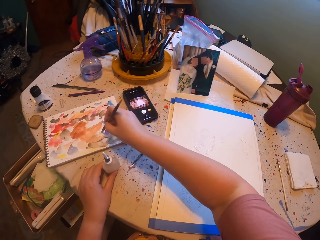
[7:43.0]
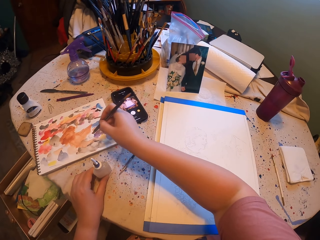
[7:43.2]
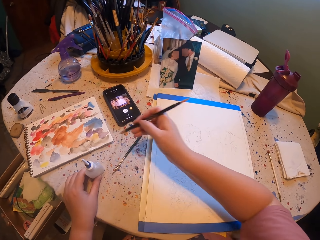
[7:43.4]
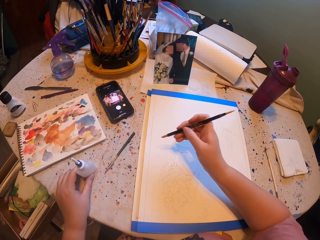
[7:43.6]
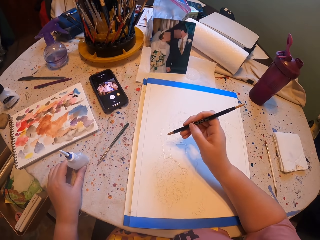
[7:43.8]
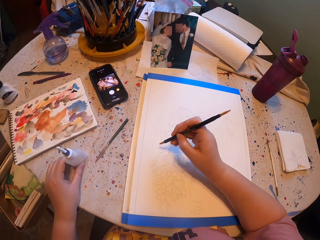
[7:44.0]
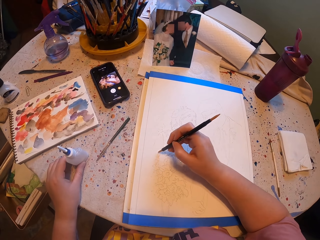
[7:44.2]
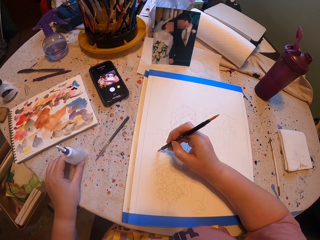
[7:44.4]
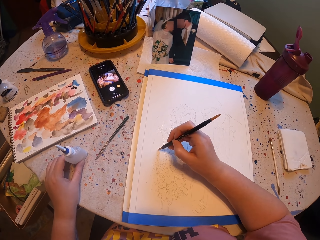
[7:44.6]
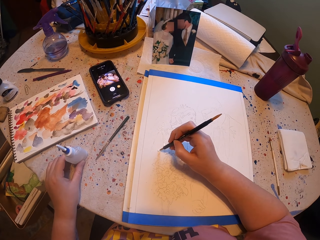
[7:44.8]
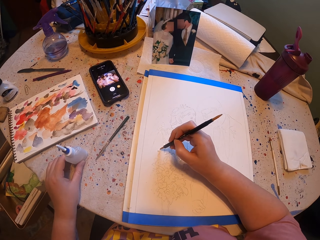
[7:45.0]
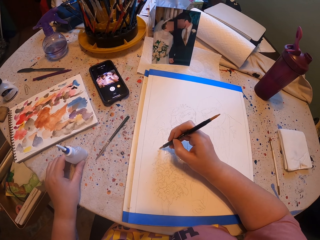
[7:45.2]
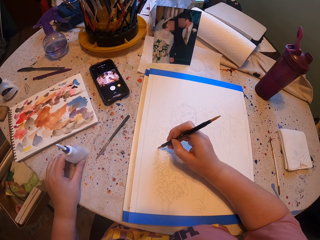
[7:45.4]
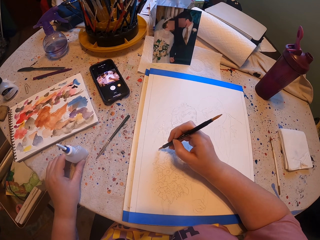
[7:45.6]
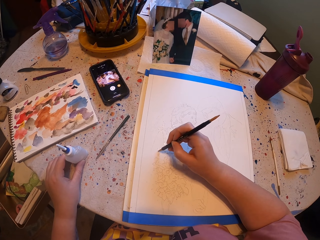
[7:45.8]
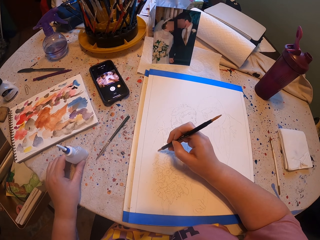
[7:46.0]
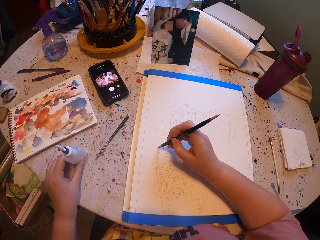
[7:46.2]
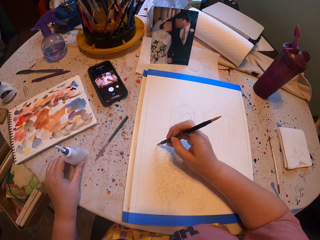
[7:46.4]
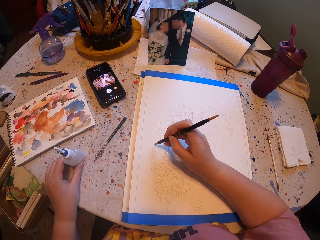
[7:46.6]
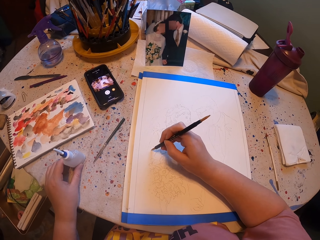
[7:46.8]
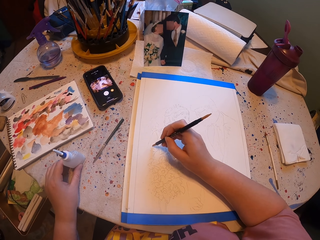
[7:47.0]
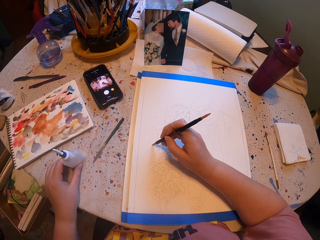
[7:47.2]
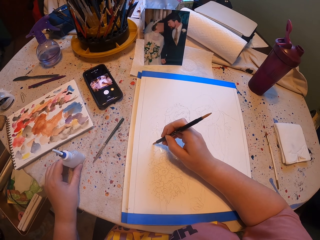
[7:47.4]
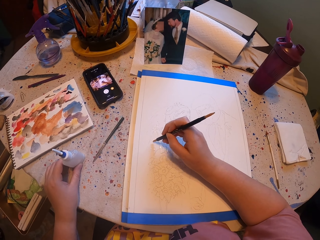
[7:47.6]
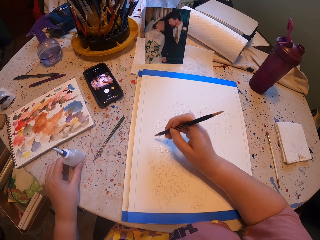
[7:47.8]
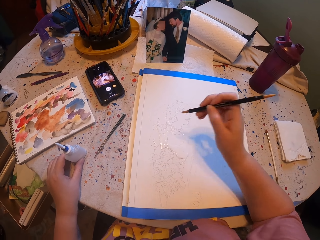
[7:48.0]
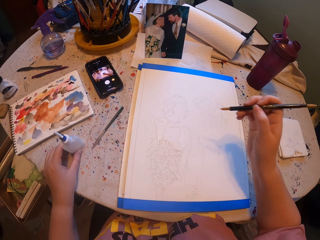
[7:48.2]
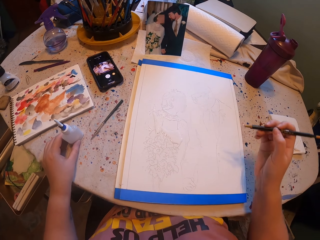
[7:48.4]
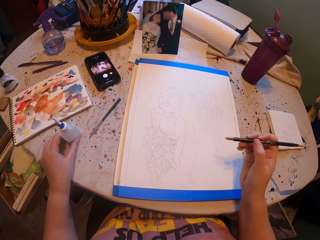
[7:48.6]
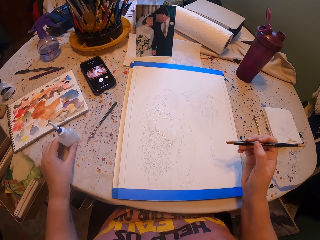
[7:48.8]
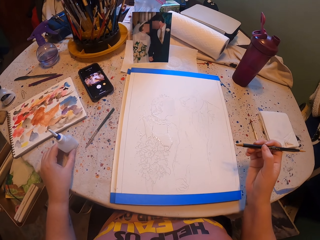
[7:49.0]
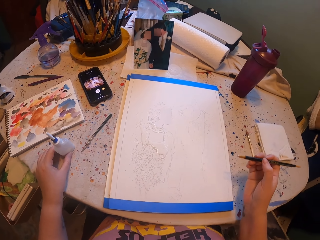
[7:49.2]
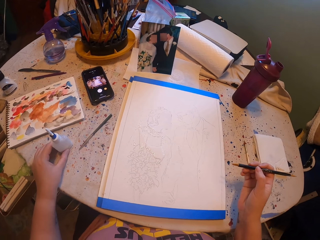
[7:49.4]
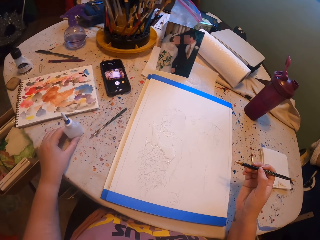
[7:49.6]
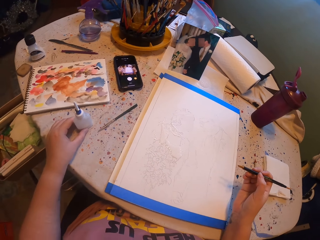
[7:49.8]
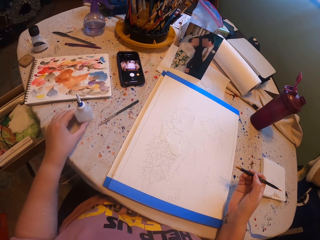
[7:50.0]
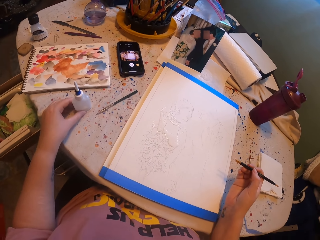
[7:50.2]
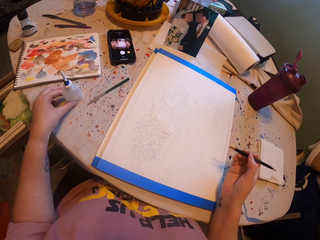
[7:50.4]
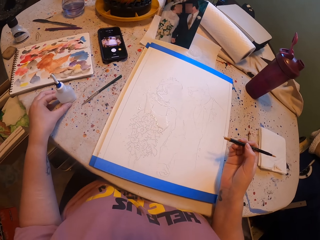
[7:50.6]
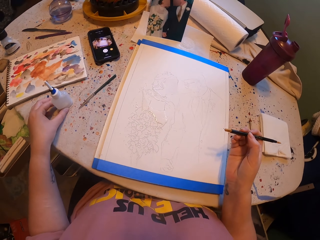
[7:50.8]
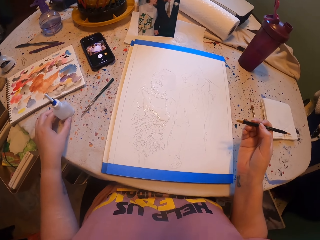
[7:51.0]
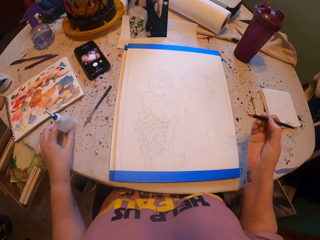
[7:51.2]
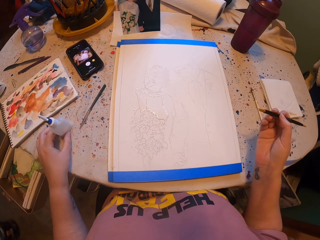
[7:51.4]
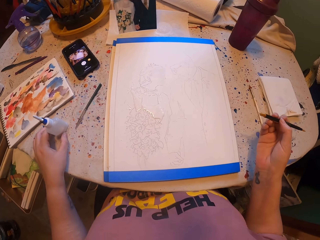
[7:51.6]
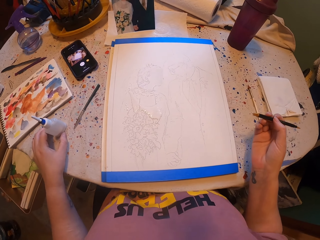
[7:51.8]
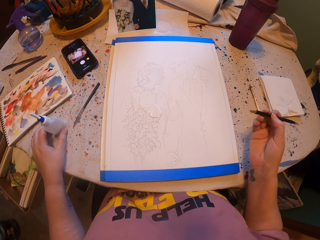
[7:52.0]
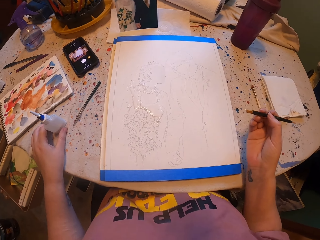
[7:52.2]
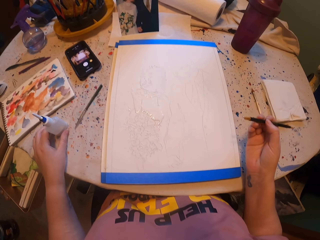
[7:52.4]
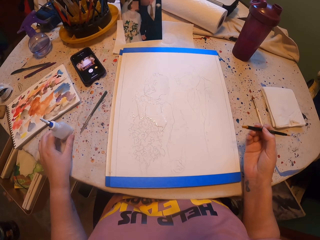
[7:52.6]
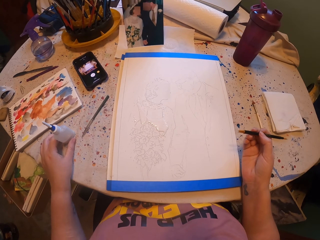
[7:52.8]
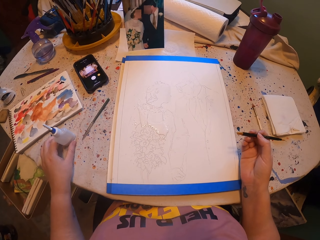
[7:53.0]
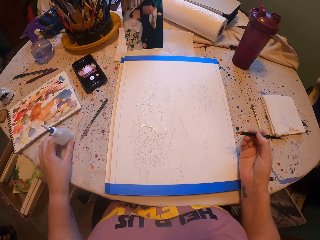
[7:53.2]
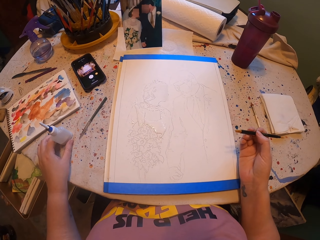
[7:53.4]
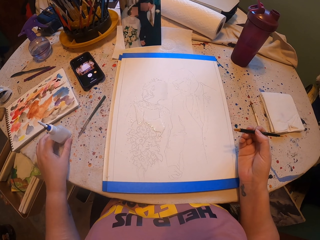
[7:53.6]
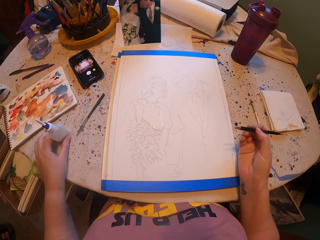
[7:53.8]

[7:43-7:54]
The camera wearer rubs the pen brush on the ink paper. They pick the paint with the brush. They paint a paper with the pen brush. They look at the painting.

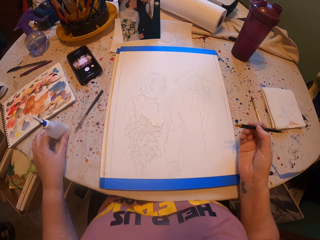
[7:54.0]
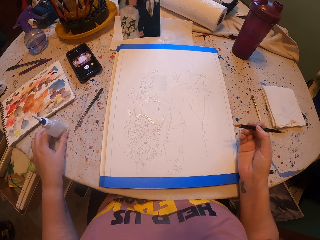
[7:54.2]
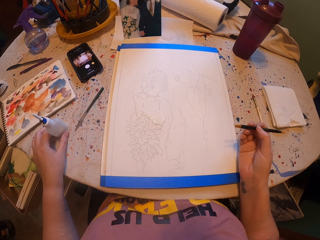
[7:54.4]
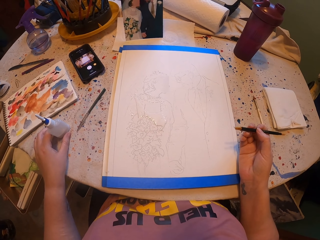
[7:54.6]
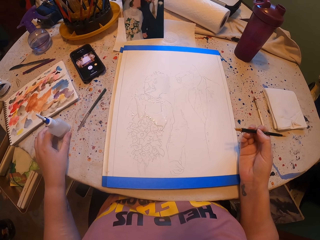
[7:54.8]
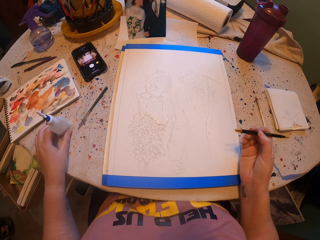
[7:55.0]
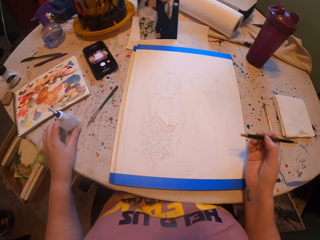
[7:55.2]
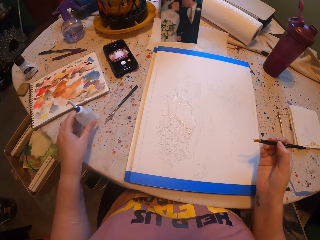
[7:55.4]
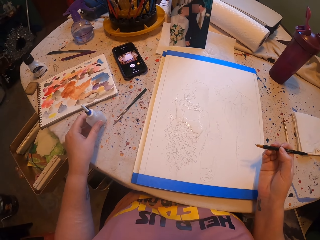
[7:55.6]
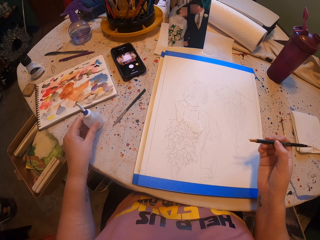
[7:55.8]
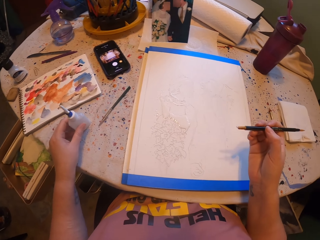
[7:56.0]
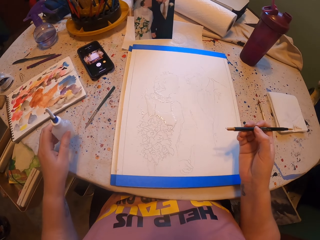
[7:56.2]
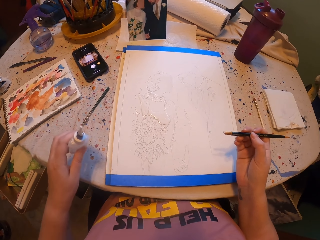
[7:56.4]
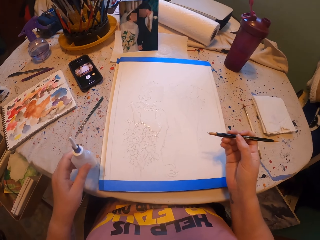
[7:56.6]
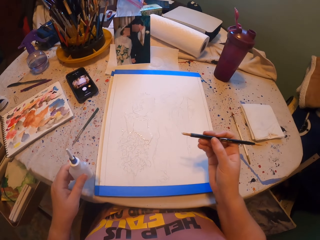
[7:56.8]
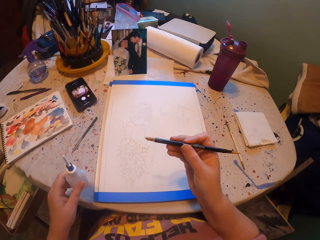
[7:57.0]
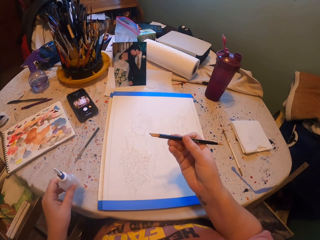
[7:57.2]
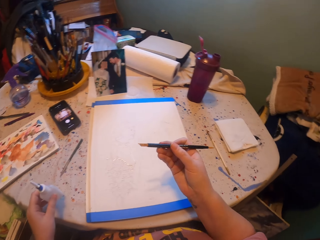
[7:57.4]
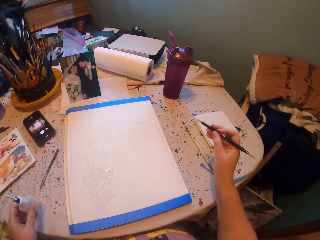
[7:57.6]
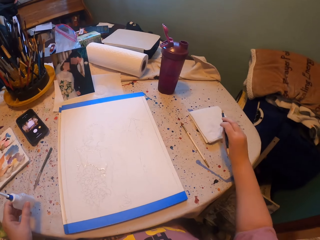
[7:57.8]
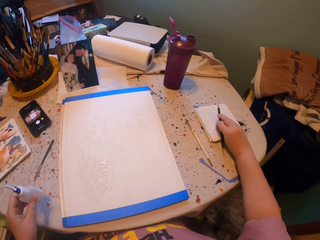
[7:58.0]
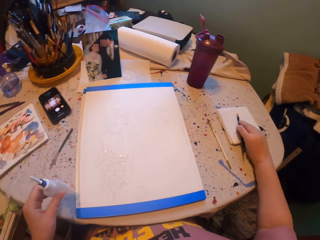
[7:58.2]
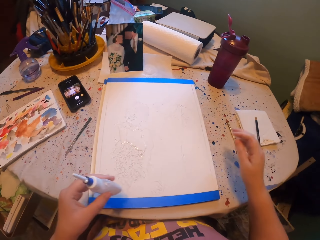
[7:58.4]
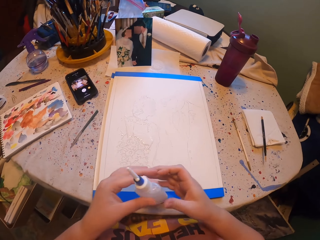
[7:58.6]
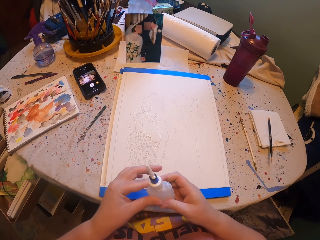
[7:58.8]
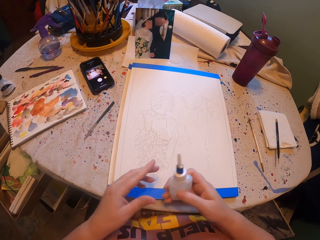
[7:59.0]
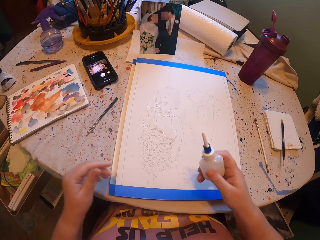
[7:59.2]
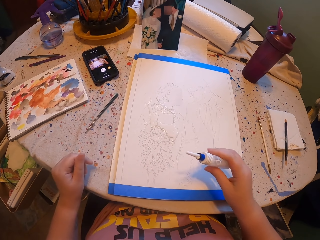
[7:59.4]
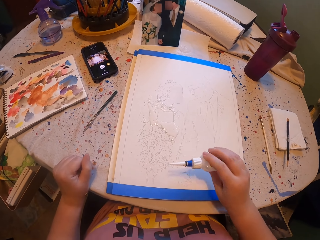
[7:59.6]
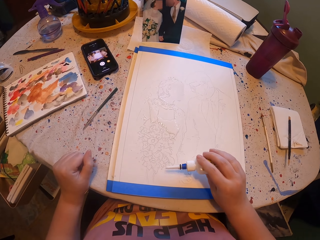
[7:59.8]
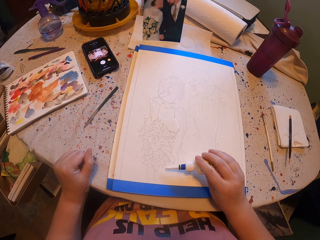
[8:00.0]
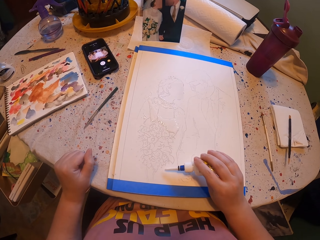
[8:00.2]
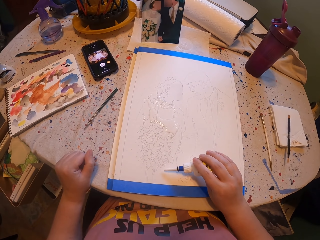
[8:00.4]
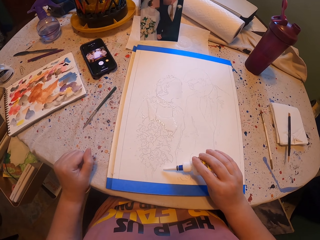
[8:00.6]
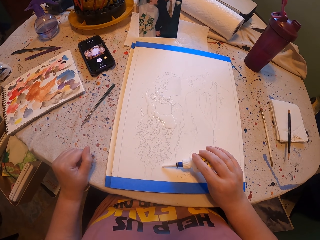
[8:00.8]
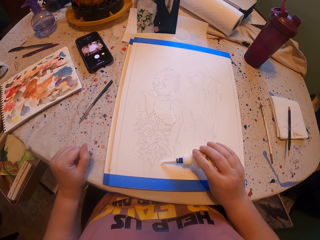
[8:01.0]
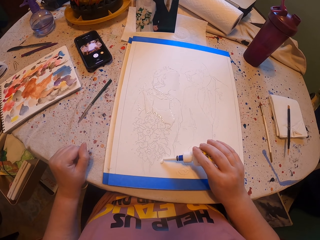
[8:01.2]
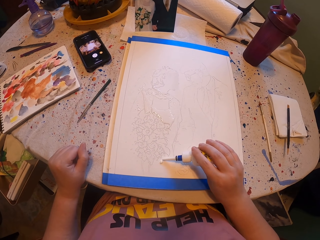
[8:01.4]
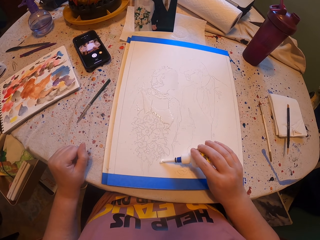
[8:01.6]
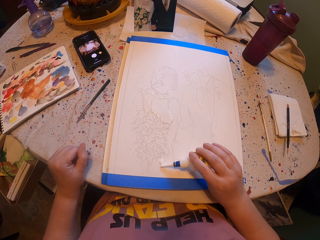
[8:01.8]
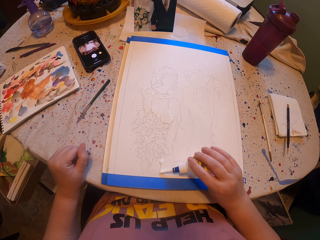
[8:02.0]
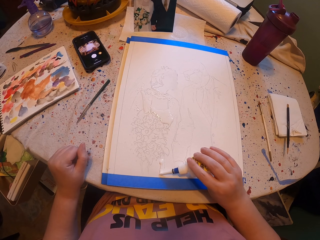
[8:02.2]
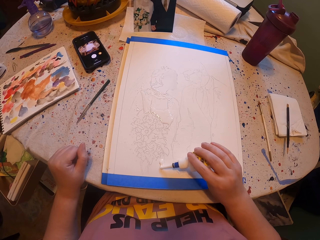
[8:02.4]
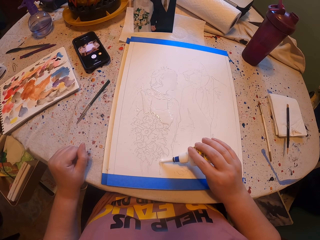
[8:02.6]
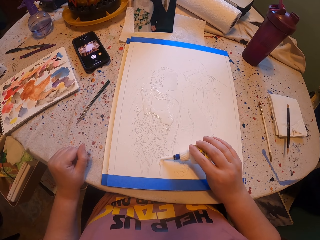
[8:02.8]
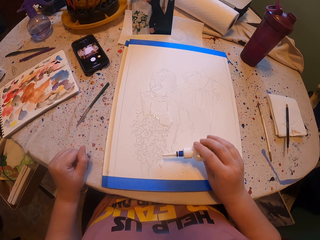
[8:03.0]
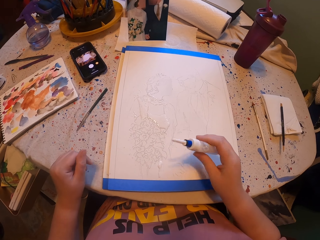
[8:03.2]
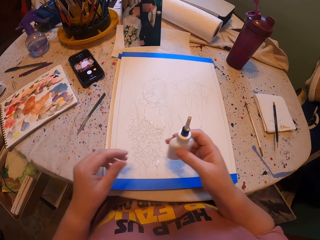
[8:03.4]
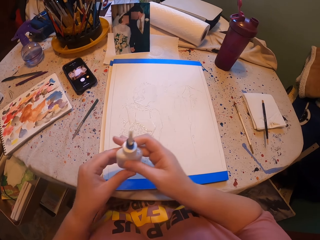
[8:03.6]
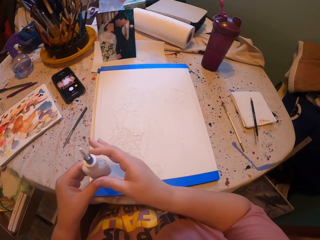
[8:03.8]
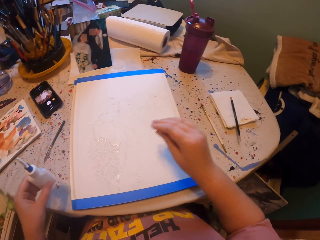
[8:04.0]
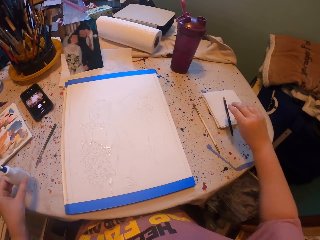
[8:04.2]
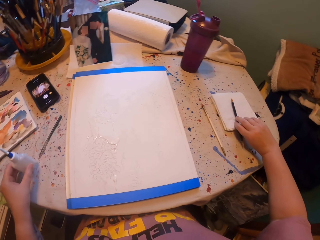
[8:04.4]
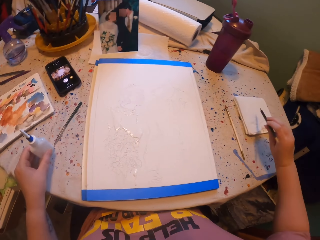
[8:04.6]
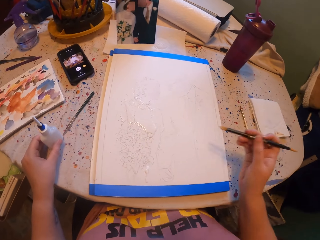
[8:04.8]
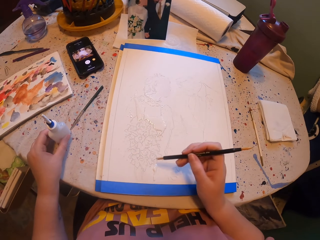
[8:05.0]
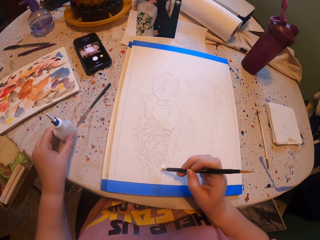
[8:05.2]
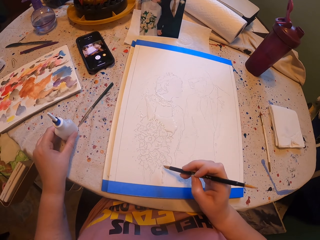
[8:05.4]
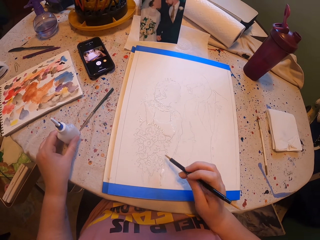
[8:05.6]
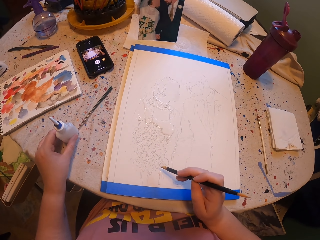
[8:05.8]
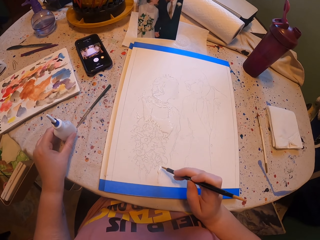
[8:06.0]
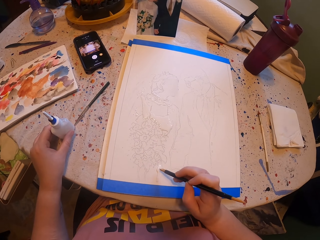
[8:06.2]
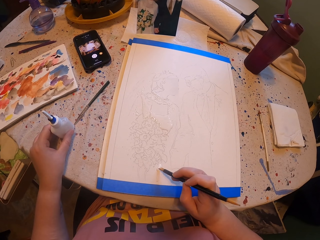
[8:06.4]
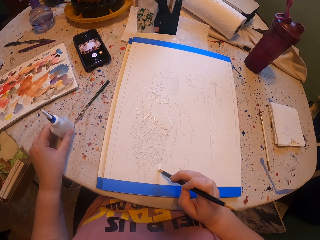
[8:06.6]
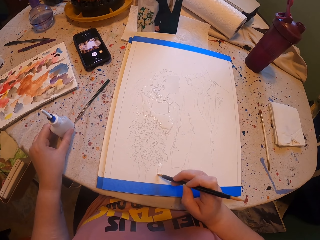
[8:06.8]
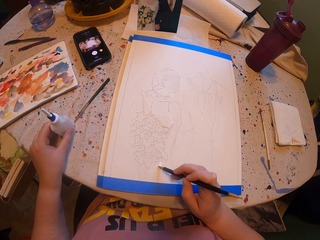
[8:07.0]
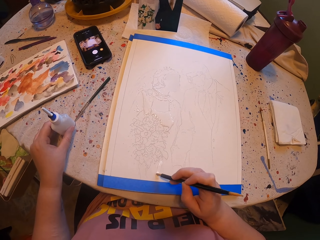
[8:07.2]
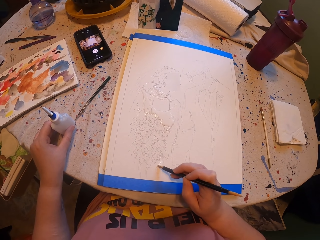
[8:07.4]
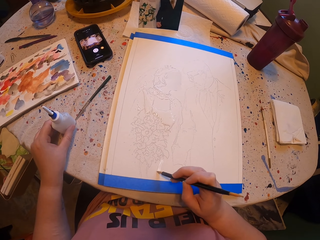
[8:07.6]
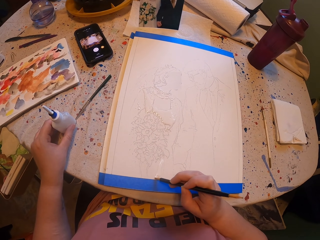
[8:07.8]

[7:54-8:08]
The camera wearer takes the ink bottle. They put the pen brush on the table. They hold the ink bottle with the other hand. They apply ink on the cardboard. They hold the ink bottle with the other hand. They take the pen brush. They put the ink bottle on the table. They paint a paper with the pen brush.
